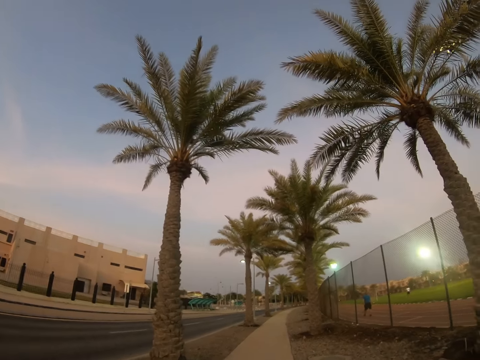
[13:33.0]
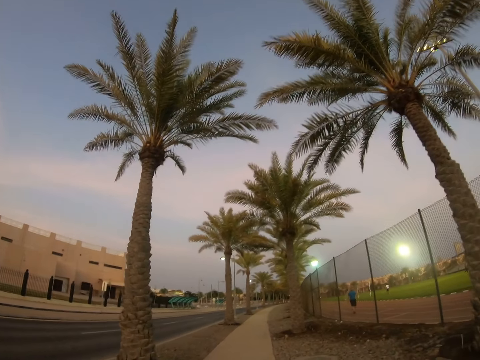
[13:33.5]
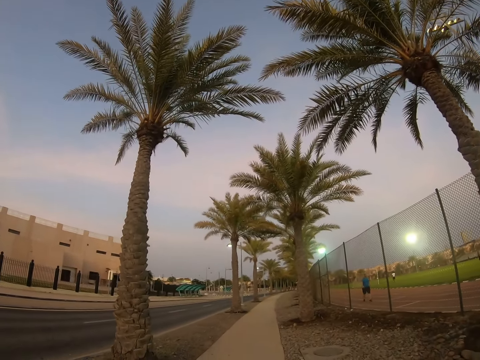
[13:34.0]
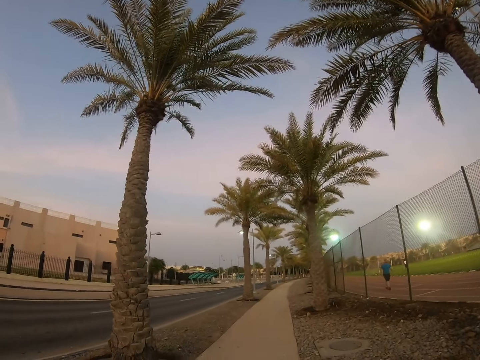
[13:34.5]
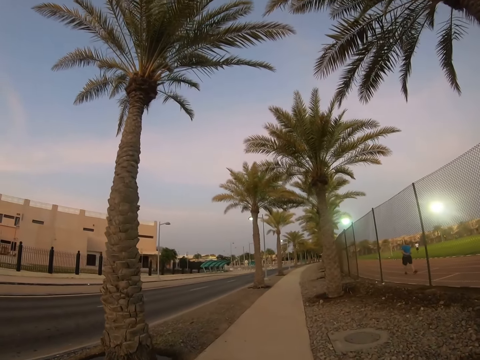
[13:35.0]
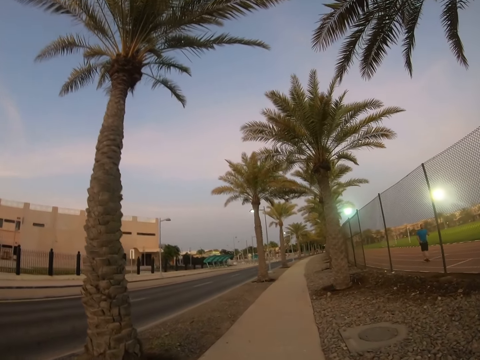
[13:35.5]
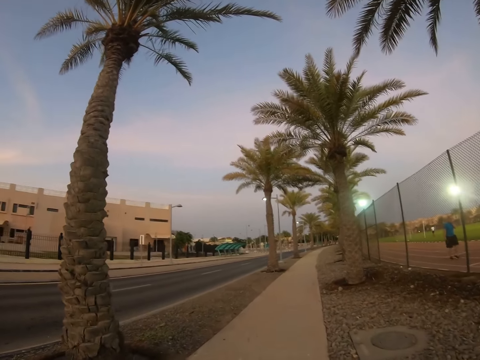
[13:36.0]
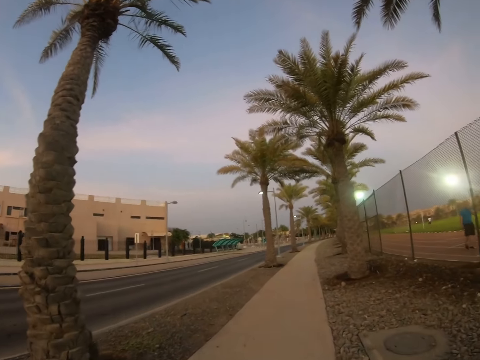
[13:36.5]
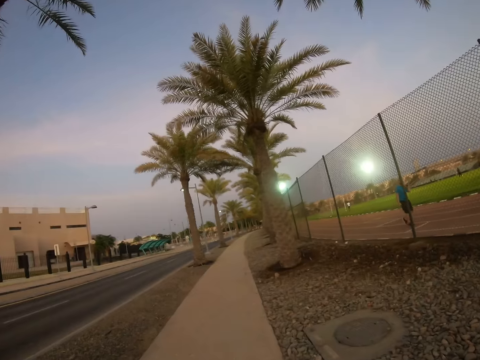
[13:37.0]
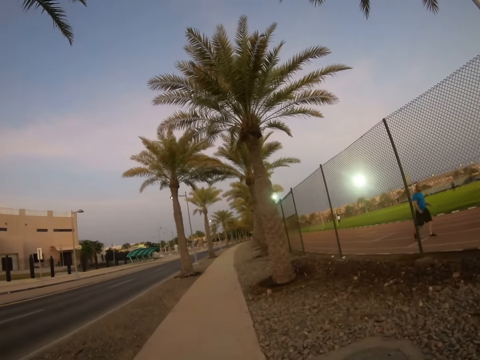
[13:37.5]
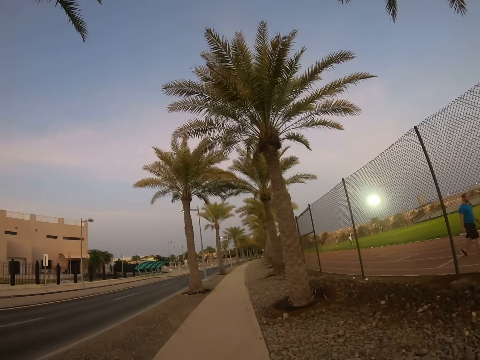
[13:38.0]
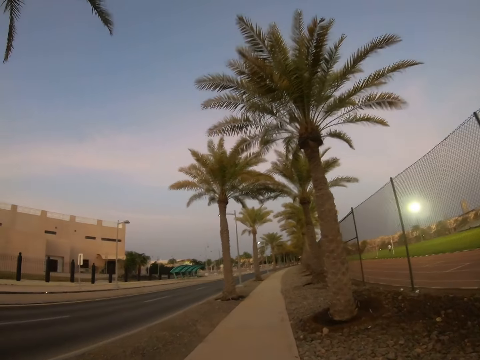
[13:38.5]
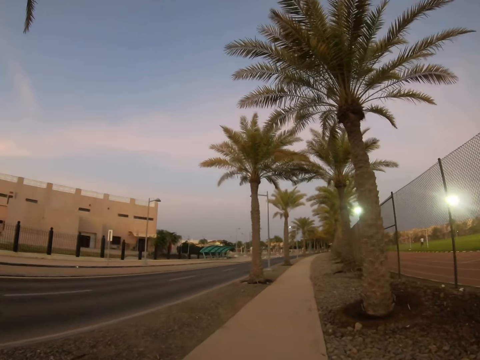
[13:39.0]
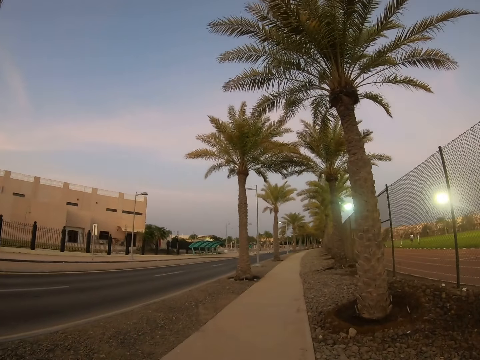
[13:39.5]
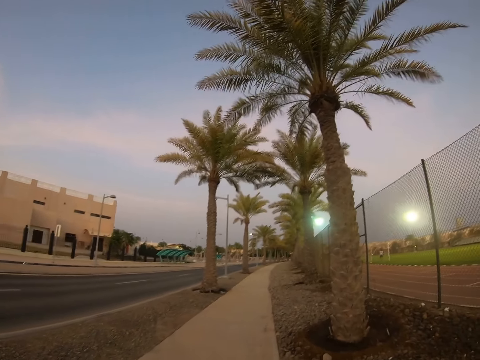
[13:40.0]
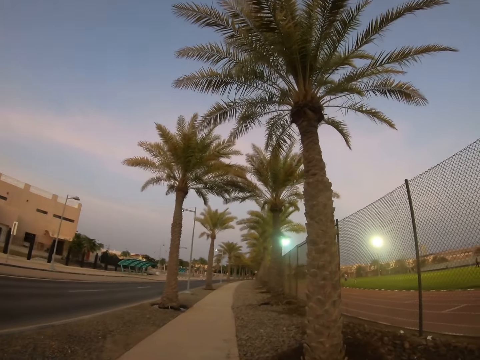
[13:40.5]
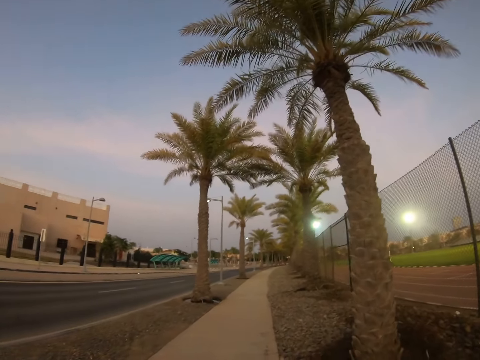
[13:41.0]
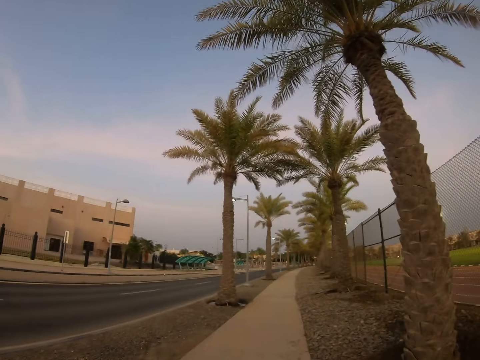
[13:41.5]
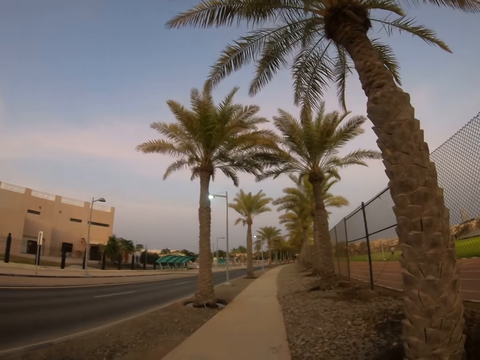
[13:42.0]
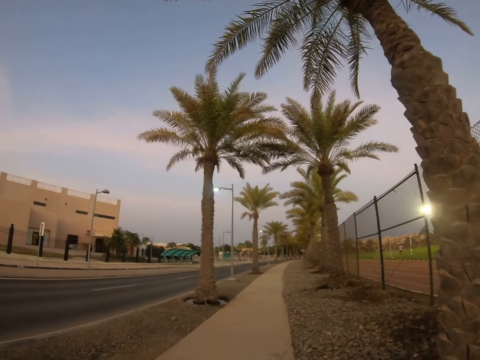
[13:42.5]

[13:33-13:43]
A person walks around. The camera wearer walks on a sidewalk.

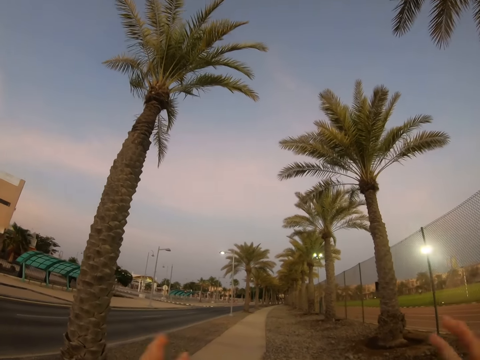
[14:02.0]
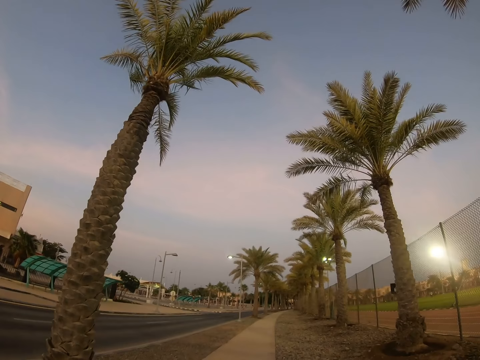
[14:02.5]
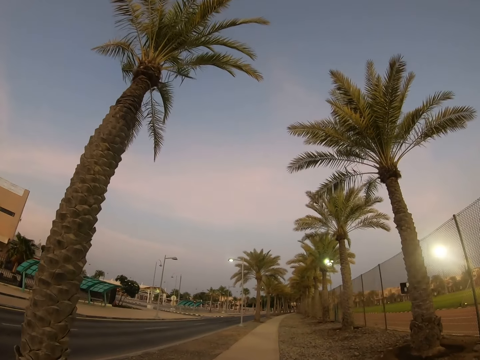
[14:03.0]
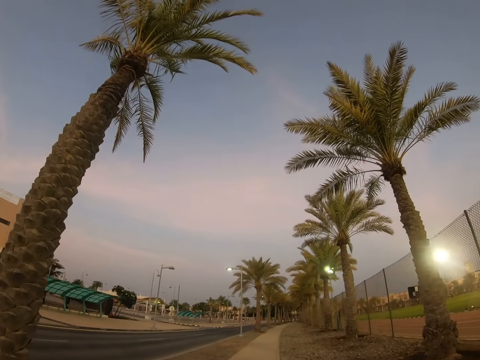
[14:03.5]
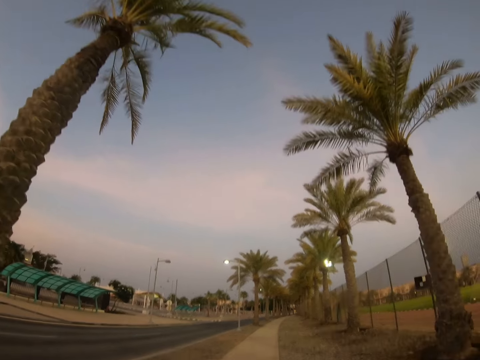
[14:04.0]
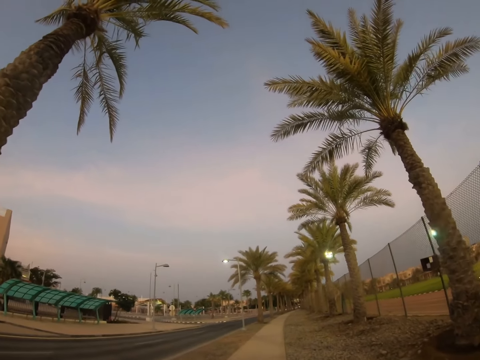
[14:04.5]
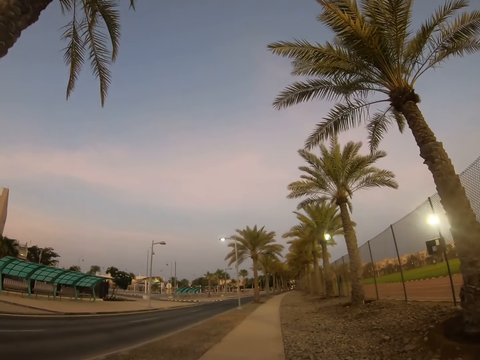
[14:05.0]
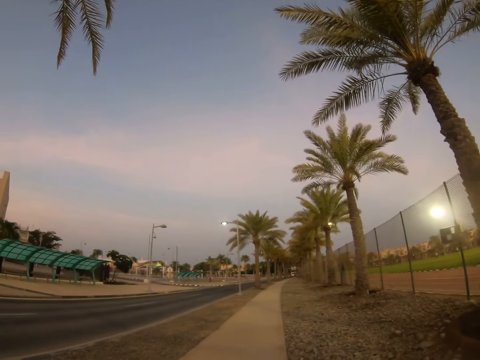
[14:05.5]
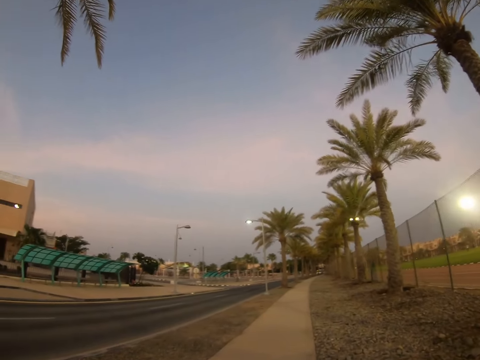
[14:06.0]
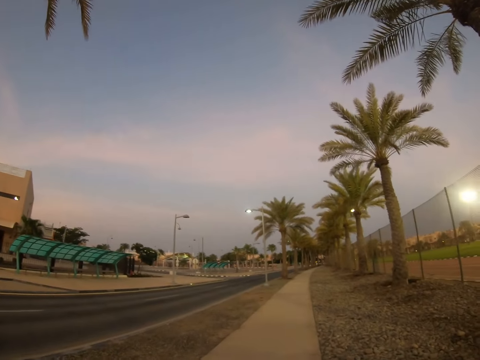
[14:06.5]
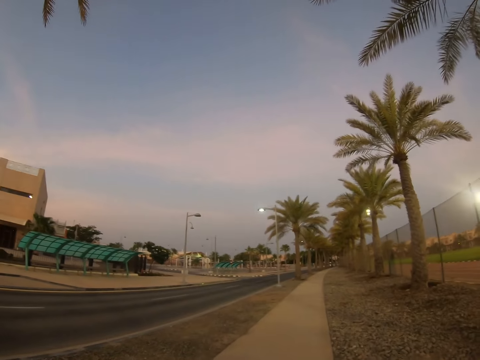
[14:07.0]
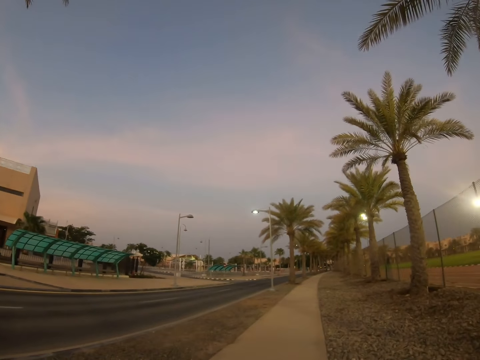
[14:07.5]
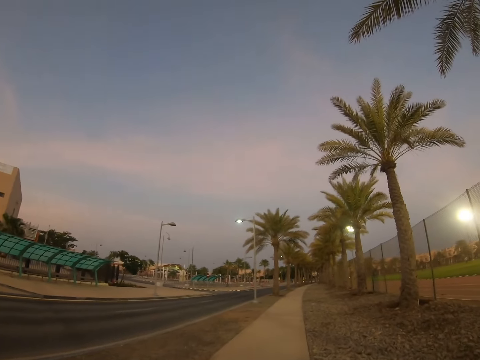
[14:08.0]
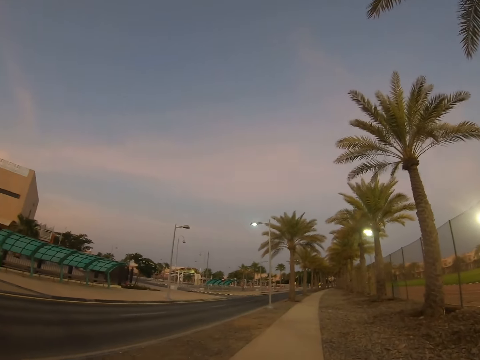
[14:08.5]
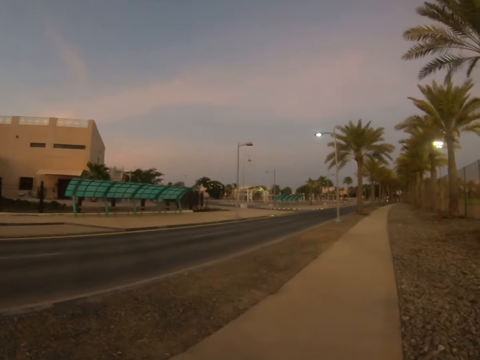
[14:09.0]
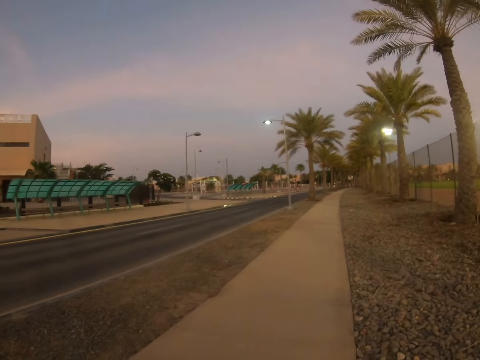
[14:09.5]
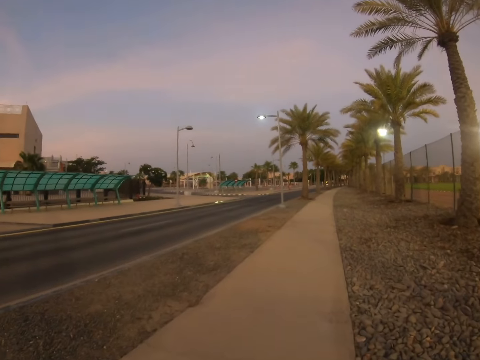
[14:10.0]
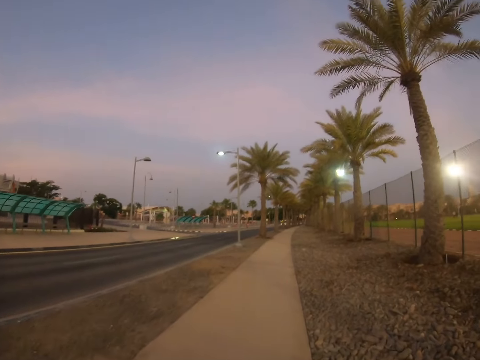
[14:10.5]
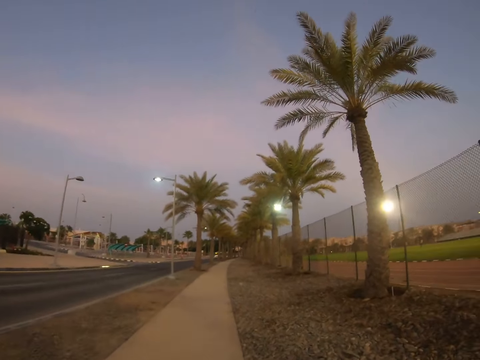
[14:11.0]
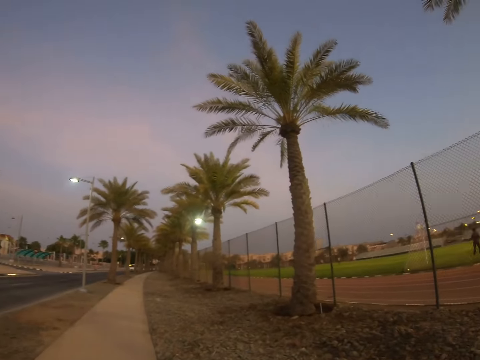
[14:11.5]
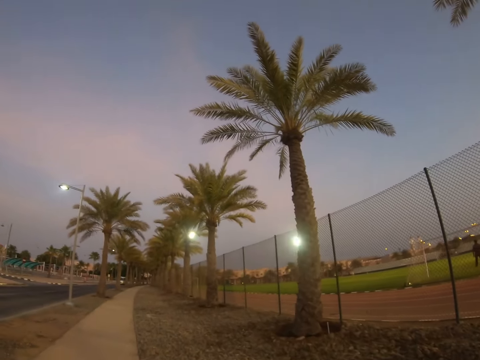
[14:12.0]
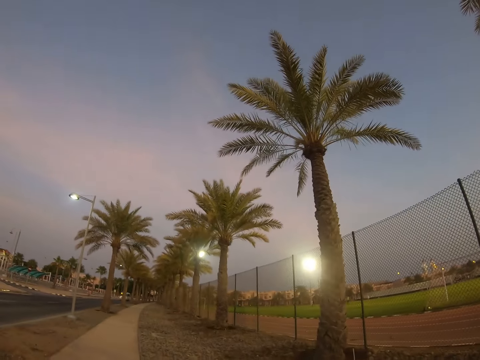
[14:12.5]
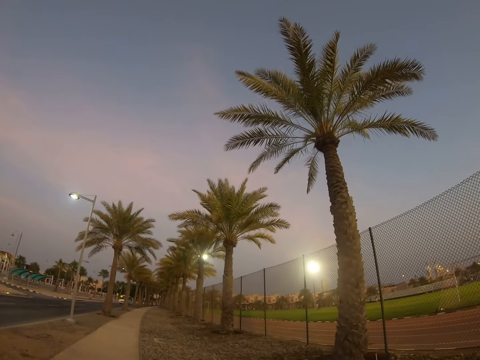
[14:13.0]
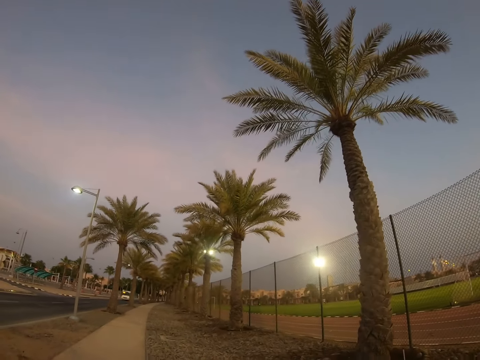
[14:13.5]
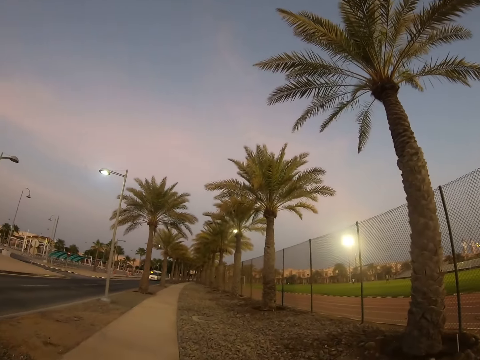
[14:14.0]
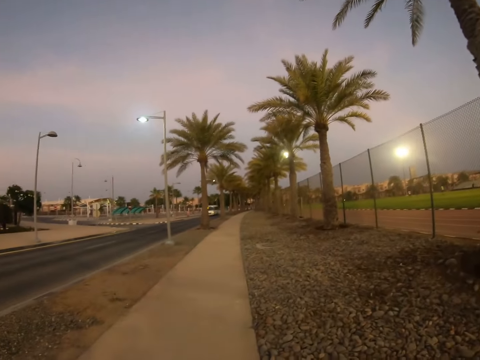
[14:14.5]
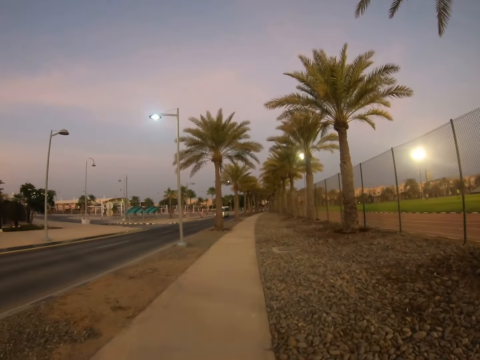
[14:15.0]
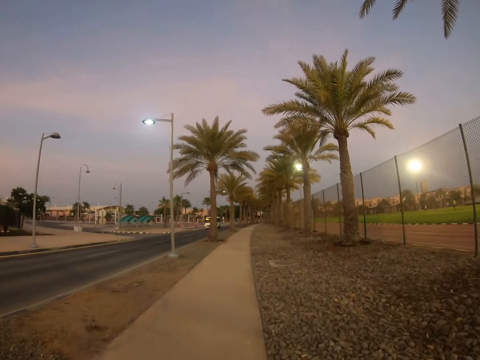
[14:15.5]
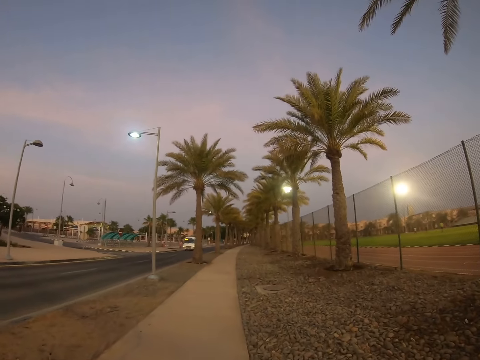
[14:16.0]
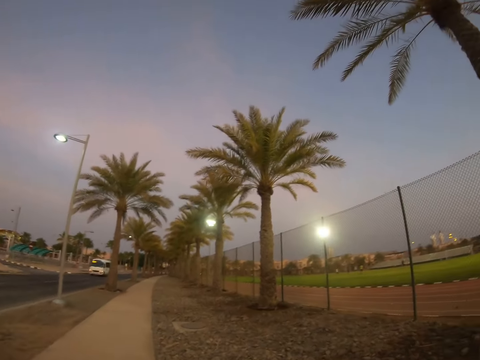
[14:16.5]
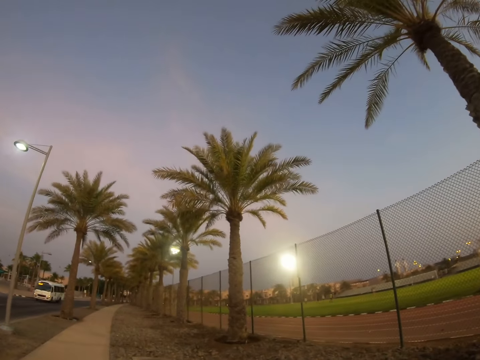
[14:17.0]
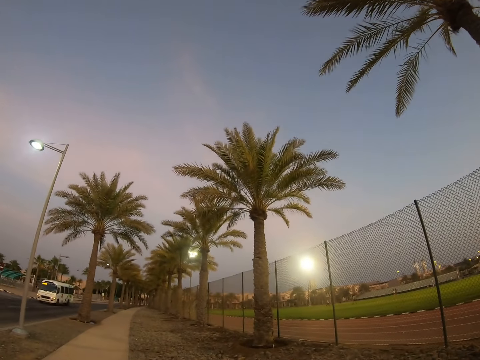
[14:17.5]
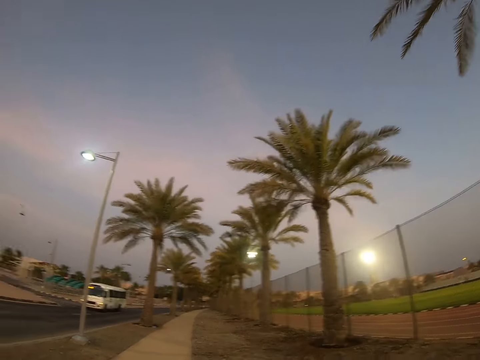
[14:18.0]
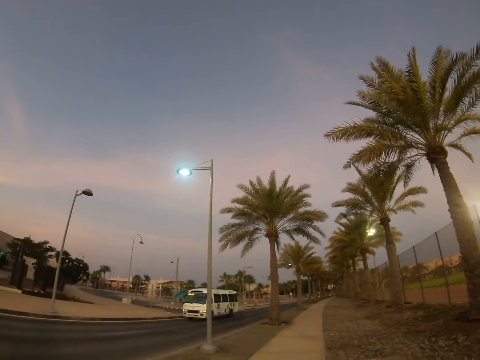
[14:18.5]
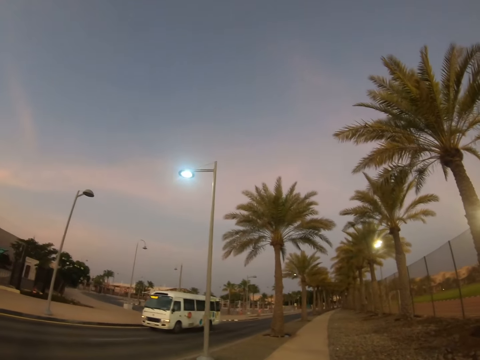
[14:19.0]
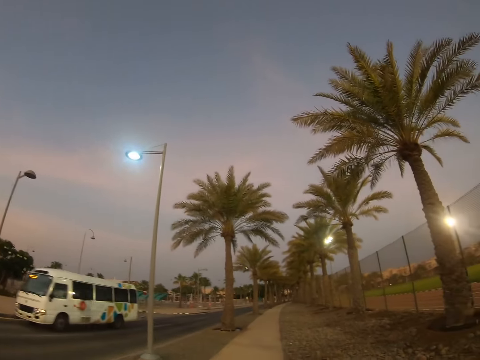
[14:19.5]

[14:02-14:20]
The camera wearer stretches her hands forward. She walks around a sidewalk. She looks around the sidewalk. She walks past a bus.
